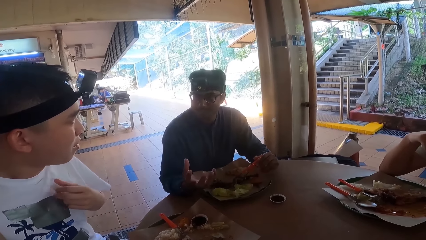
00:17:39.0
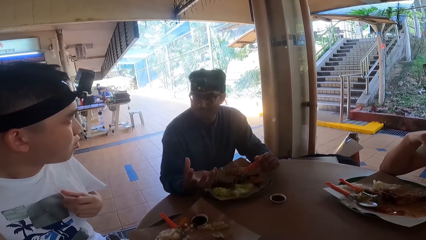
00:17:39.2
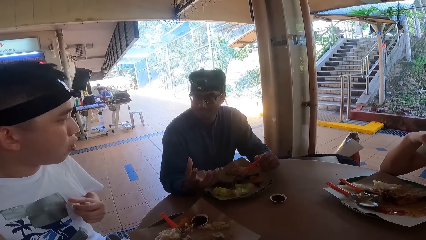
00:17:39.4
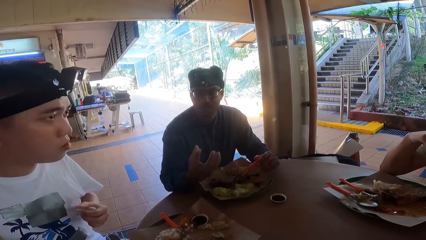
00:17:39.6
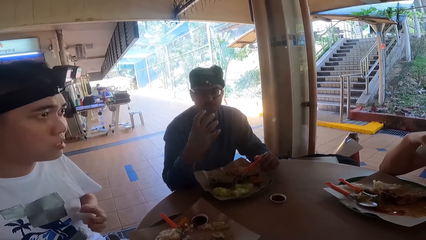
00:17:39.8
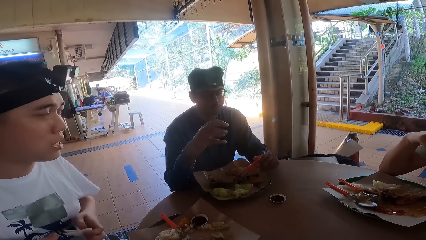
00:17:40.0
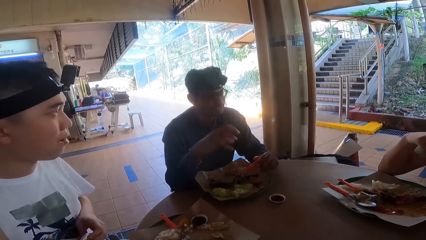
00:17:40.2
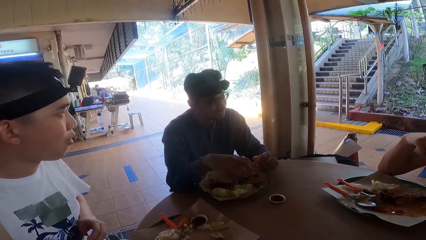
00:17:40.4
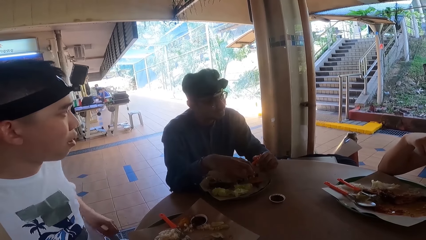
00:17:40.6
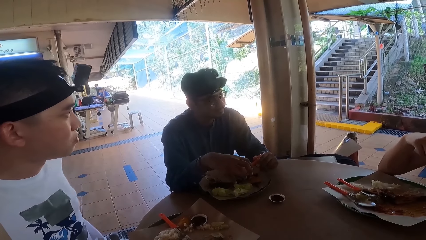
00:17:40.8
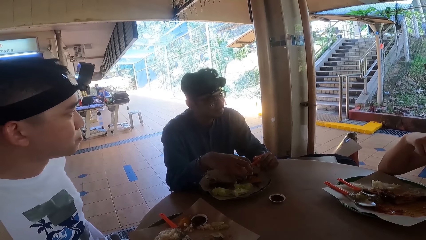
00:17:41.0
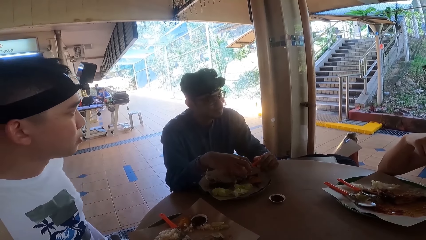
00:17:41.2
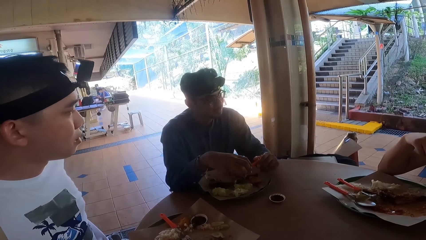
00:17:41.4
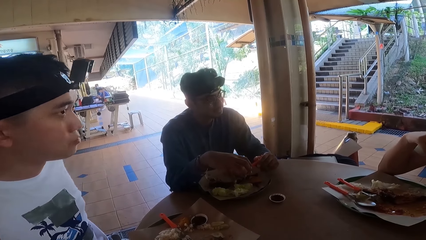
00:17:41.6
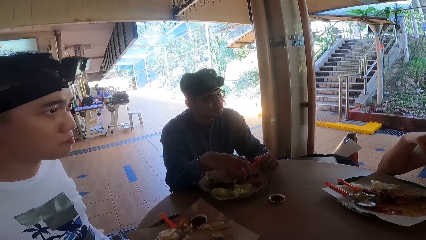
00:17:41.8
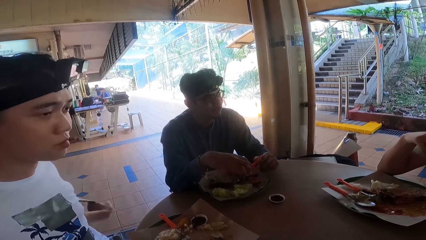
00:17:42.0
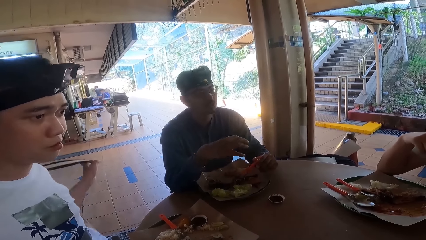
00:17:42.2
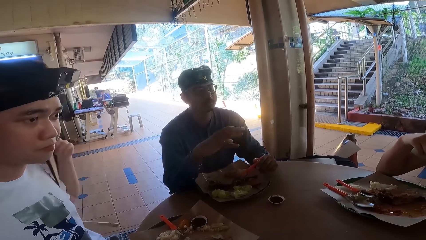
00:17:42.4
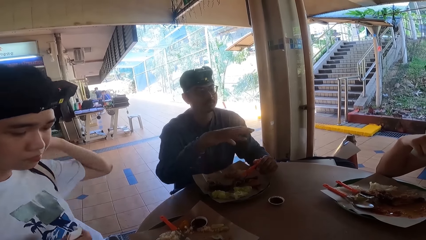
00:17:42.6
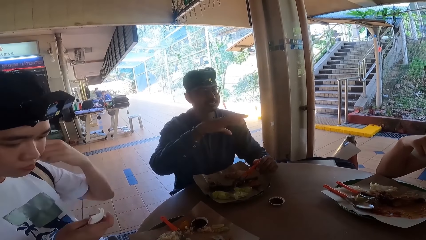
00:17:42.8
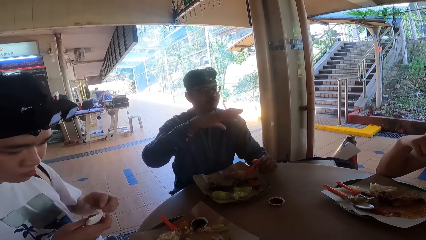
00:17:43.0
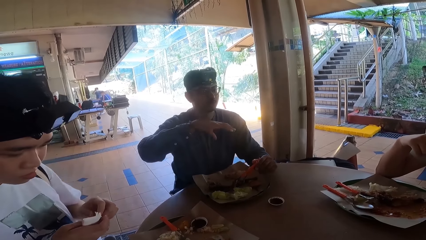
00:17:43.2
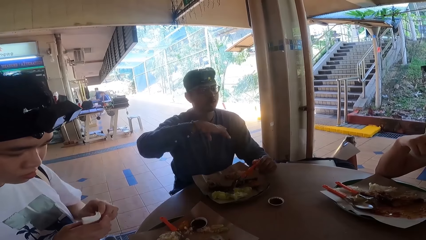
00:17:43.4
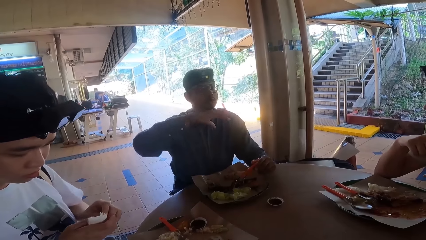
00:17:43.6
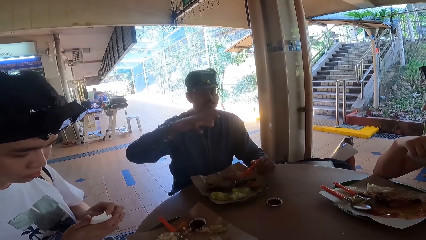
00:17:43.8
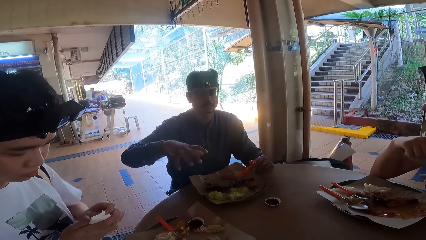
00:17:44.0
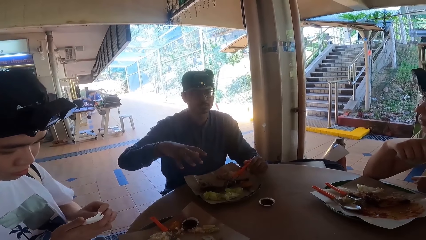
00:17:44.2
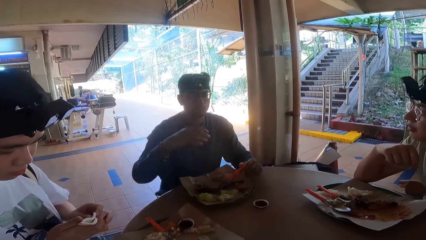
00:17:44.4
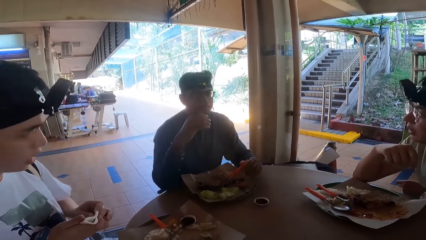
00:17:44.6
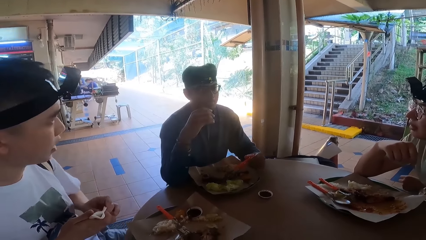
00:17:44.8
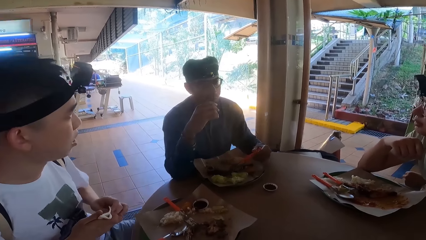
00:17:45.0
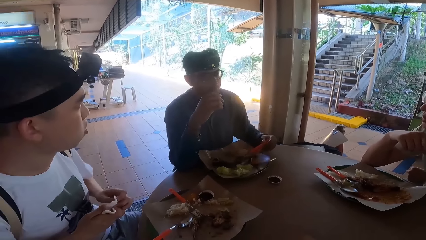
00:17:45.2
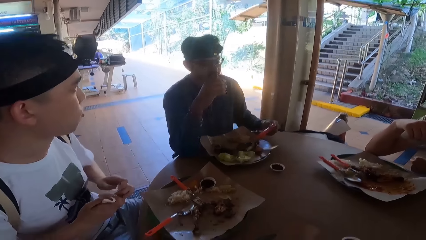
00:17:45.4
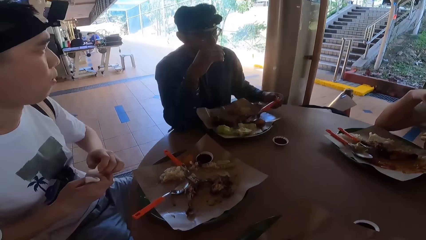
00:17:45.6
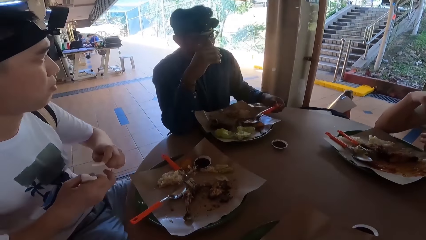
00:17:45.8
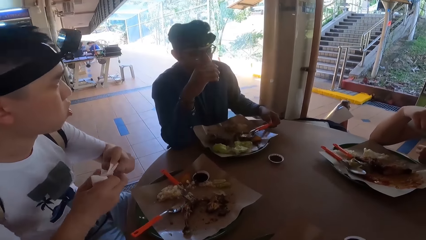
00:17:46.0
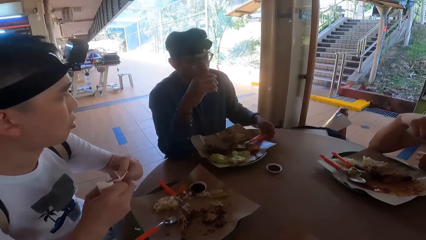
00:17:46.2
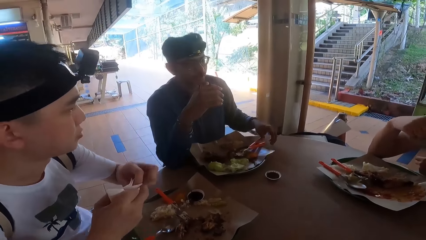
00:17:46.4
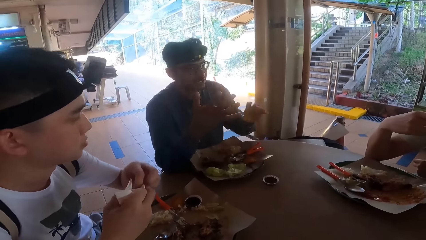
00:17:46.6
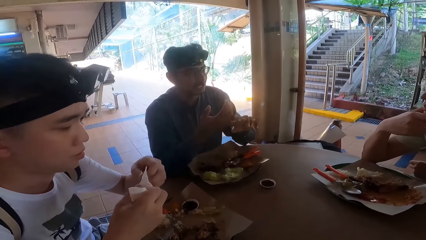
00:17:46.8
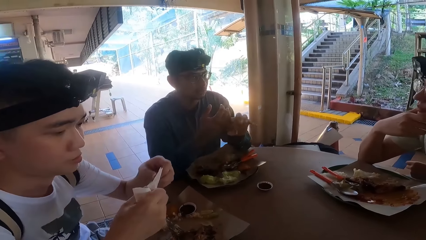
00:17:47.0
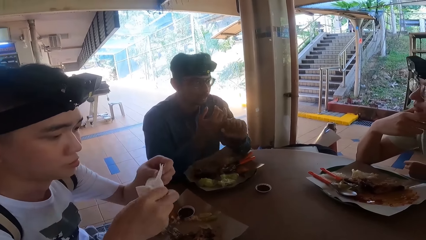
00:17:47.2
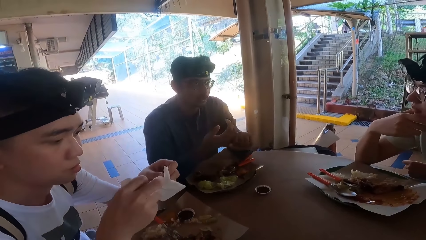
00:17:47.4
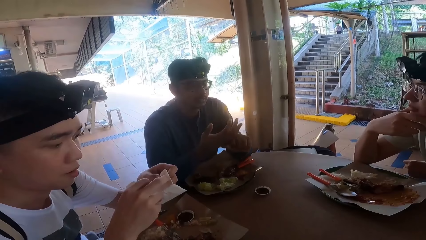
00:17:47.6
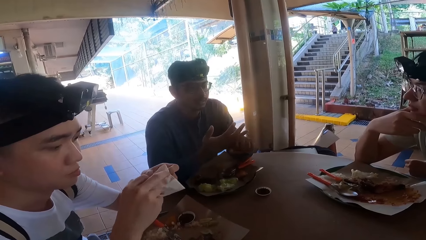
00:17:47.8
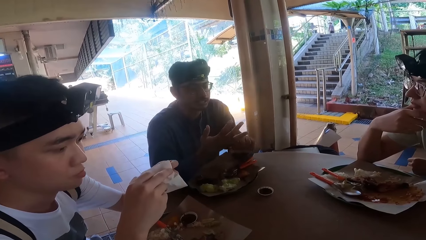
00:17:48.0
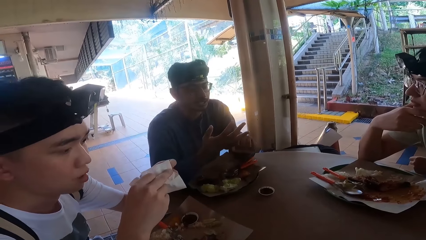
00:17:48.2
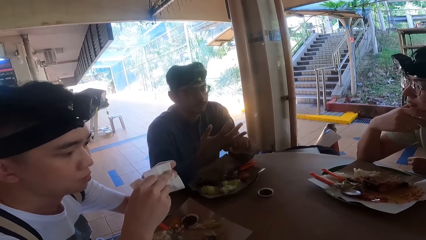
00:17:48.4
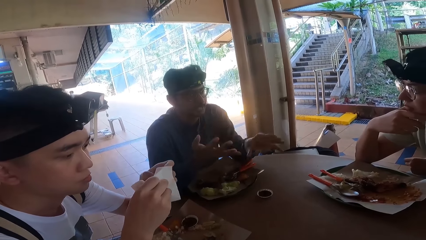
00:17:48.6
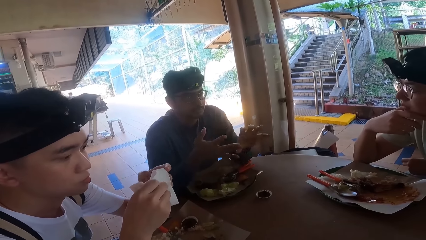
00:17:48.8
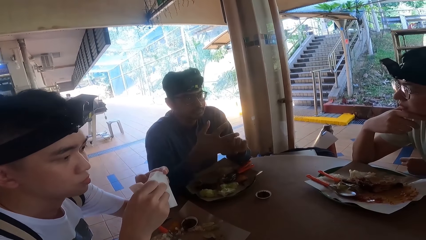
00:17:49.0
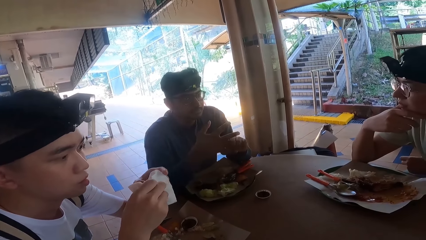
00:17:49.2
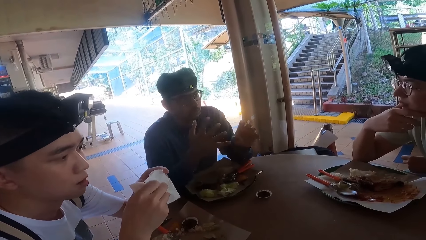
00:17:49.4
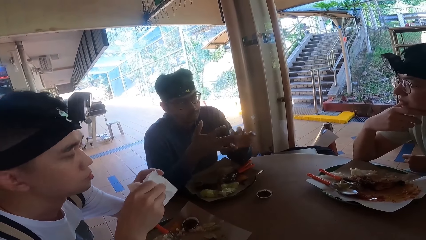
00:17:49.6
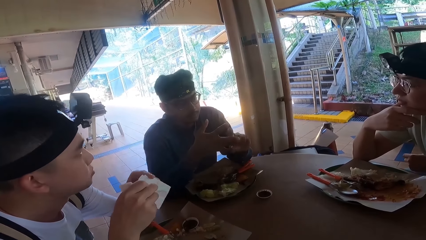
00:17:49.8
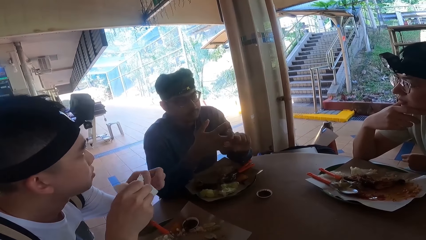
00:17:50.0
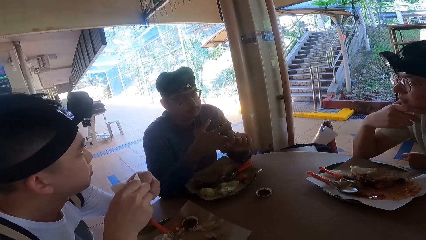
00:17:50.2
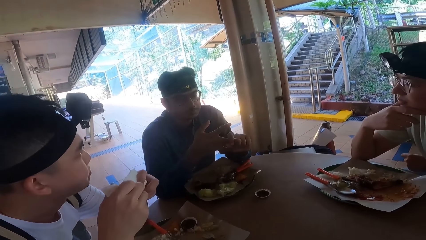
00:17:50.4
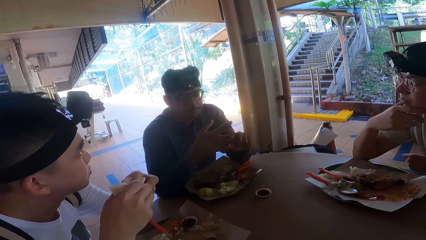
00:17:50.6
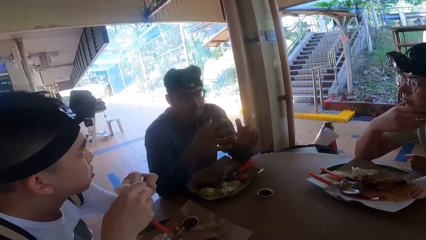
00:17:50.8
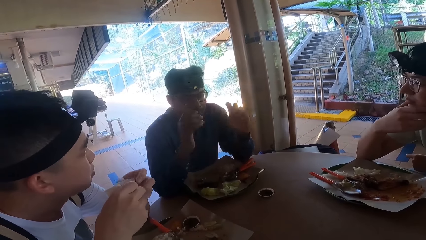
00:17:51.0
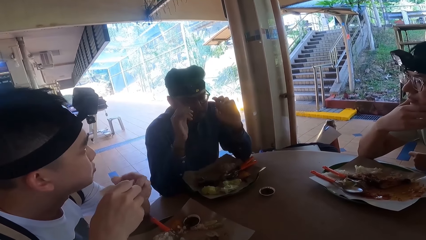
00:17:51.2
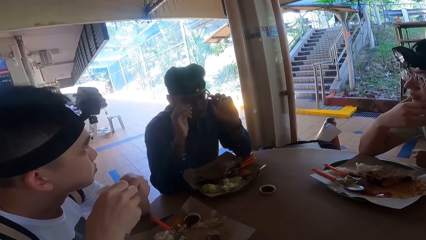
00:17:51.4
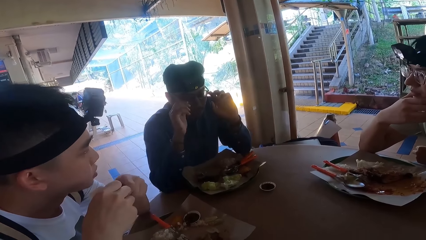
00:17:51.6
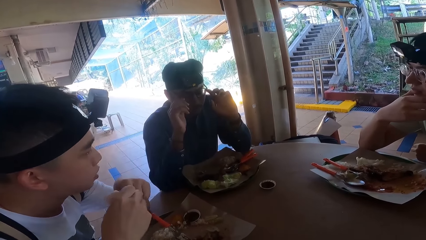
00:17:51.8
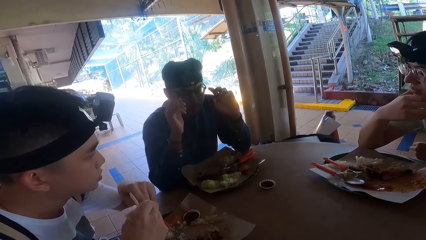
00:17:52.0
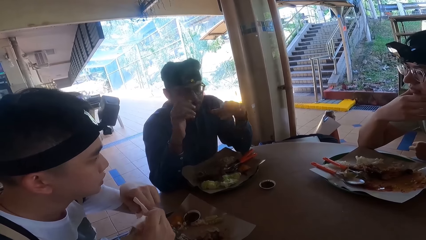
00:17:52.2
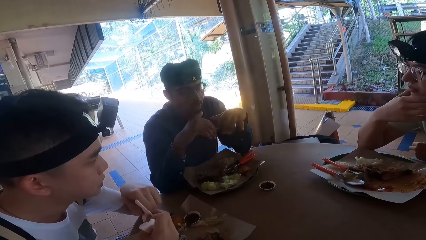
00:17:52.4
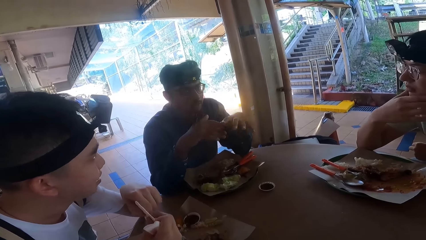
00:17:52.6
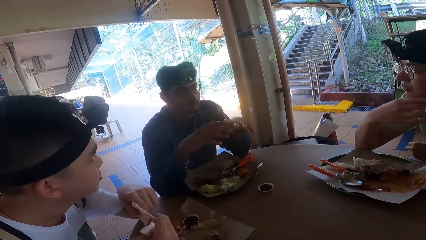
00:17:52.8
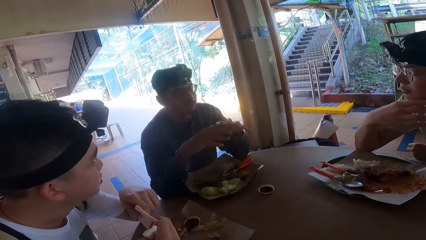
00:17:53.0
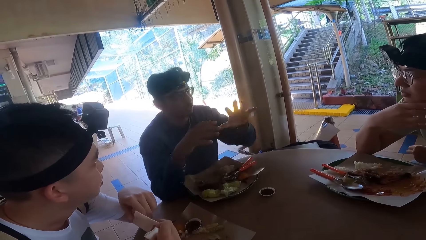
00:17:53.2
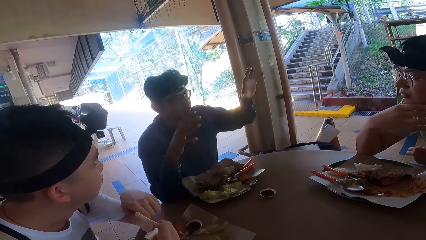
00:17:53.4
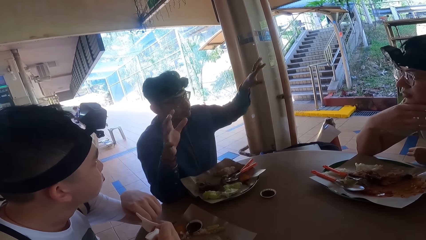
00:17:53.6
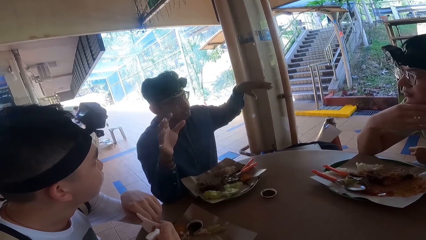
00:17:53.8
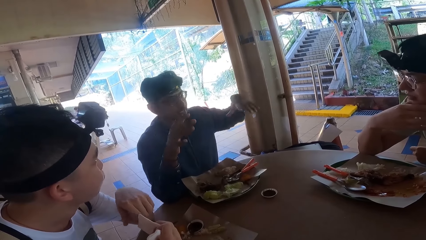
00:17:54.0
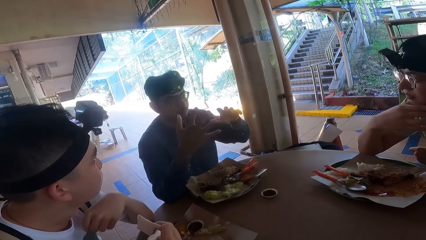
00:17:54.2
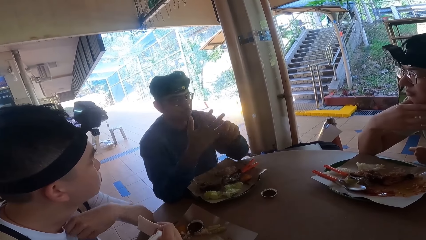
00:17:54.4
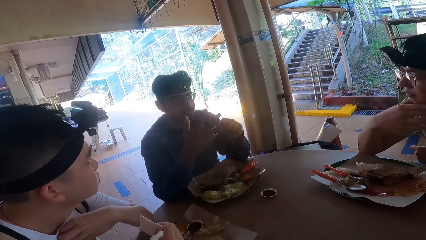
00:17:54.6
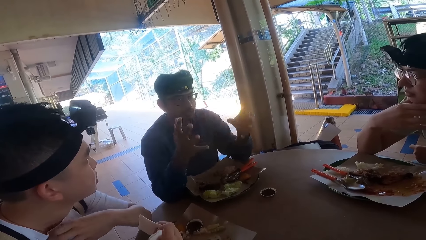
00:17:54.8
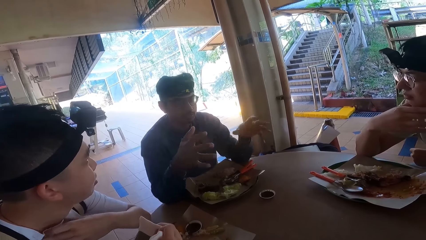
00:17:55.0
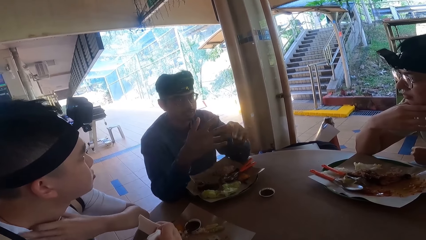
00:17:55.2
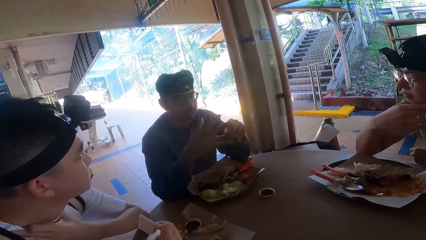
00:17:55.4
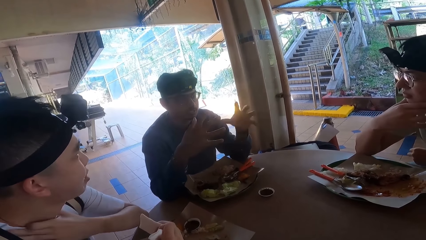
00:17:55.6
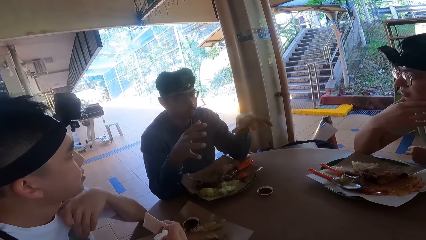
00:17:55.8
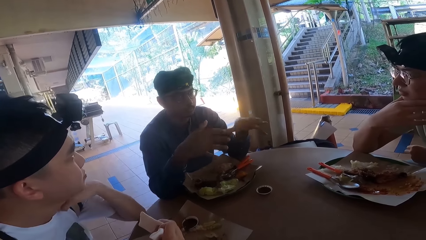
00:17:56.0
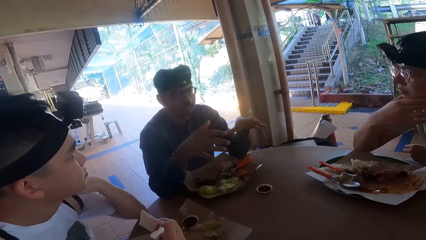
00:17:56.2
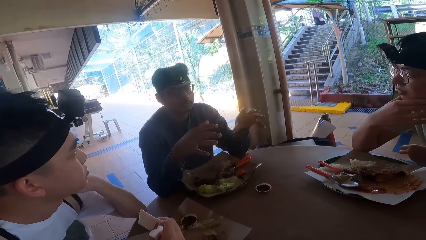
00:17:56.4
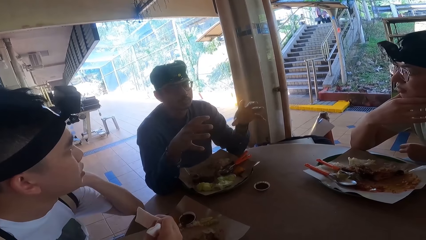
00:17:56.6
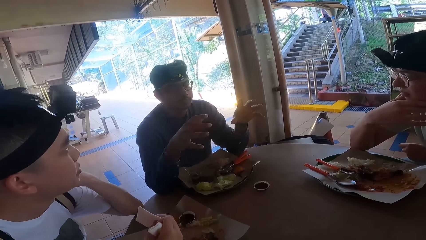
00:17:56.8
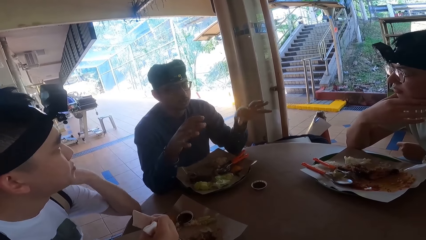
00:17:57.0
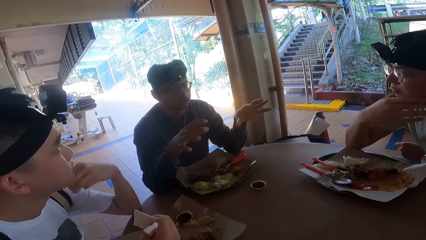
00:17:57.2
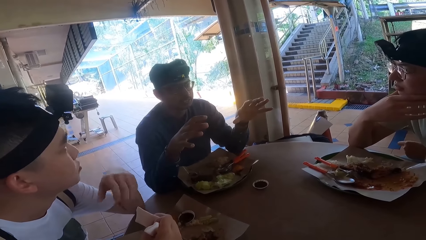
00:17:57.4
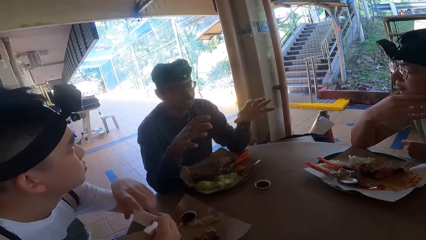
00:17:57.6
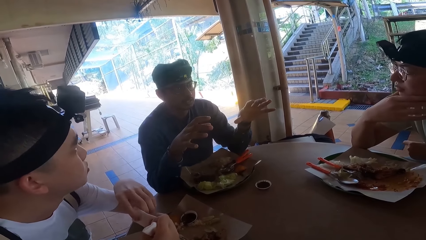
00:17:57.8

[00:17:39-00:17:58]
A person puts on a bag strap. The person holds the tissue on the hands. The person nods and talks. The person nods and talks again.
